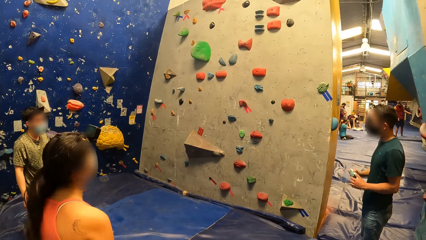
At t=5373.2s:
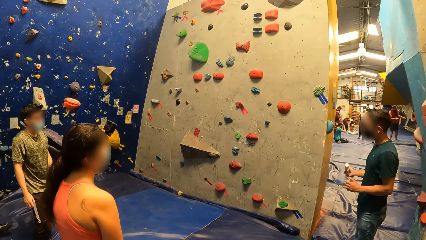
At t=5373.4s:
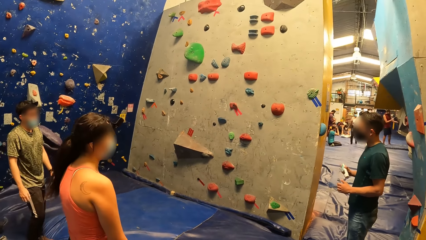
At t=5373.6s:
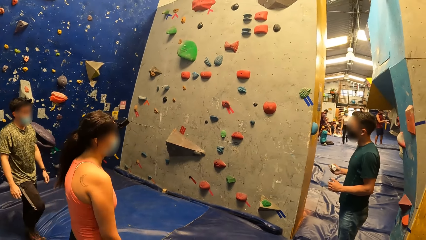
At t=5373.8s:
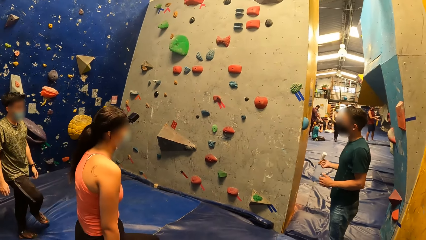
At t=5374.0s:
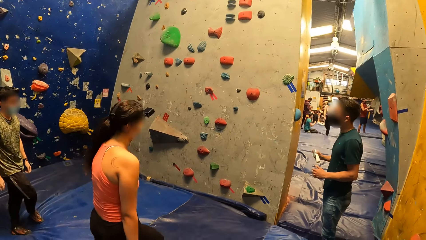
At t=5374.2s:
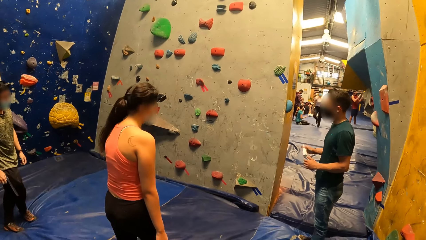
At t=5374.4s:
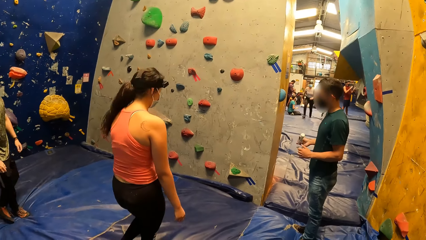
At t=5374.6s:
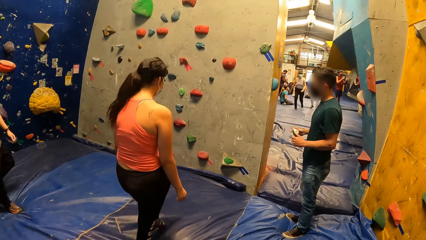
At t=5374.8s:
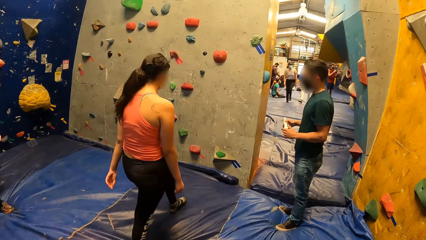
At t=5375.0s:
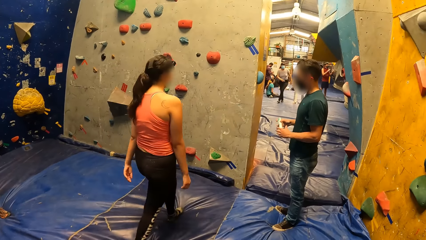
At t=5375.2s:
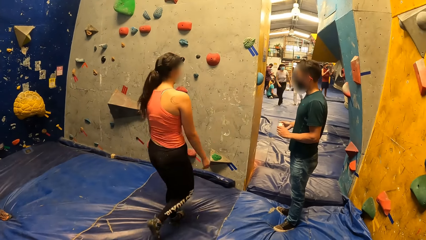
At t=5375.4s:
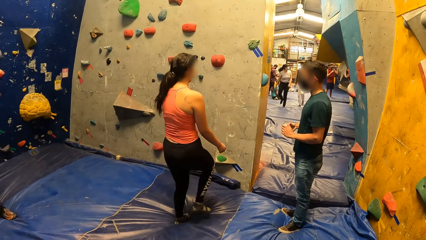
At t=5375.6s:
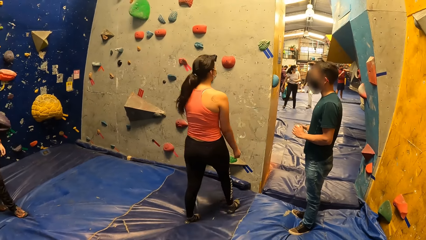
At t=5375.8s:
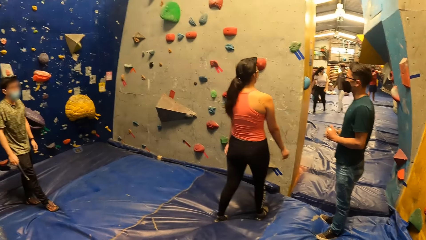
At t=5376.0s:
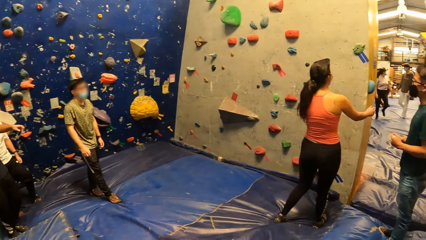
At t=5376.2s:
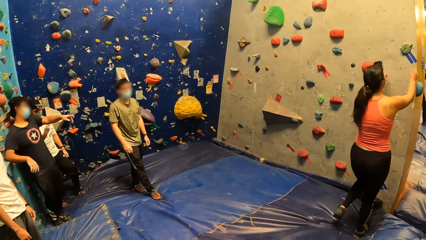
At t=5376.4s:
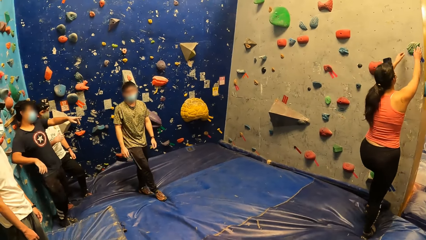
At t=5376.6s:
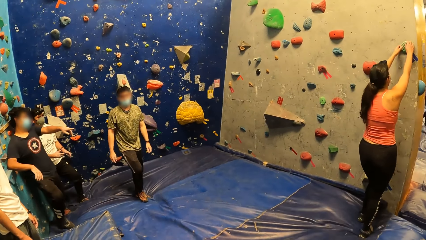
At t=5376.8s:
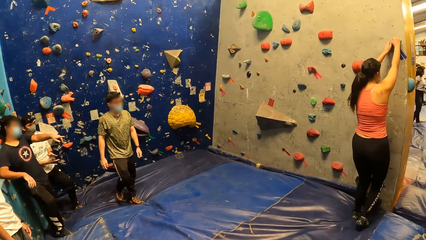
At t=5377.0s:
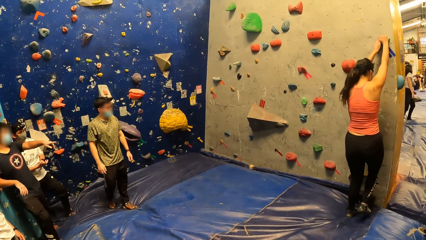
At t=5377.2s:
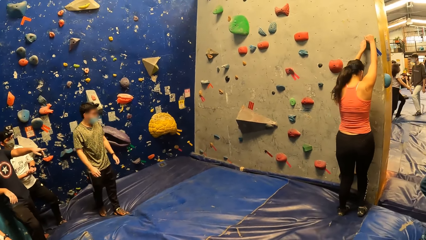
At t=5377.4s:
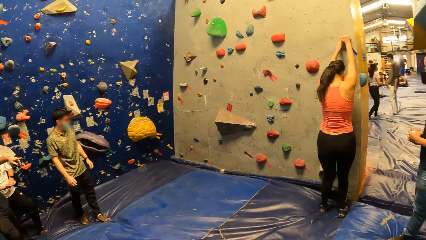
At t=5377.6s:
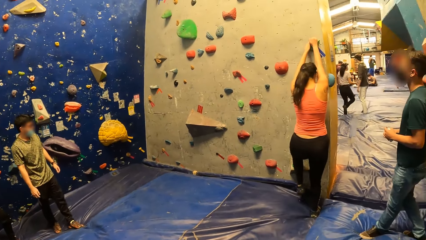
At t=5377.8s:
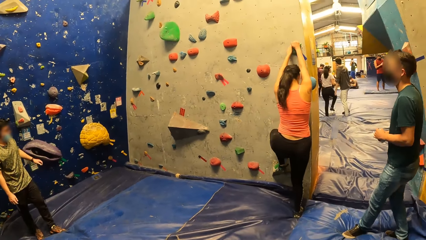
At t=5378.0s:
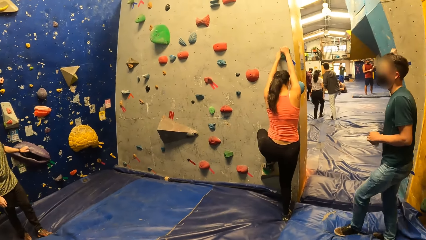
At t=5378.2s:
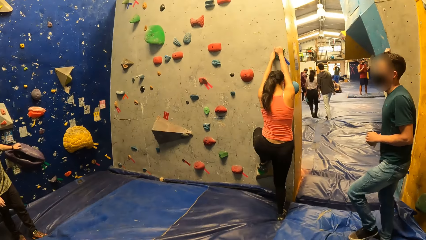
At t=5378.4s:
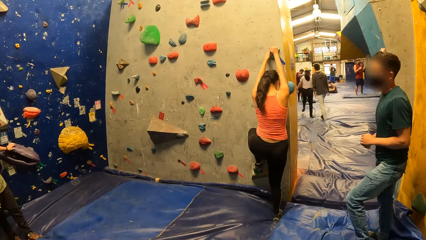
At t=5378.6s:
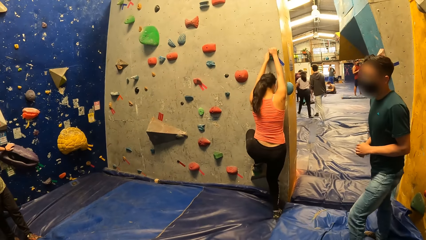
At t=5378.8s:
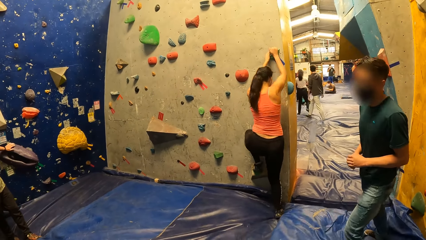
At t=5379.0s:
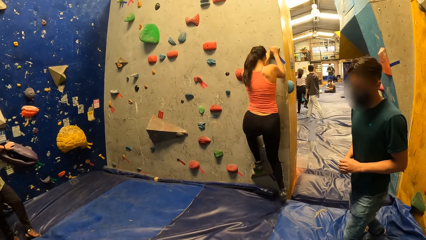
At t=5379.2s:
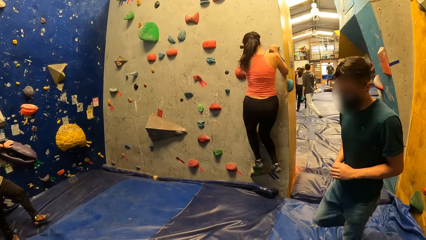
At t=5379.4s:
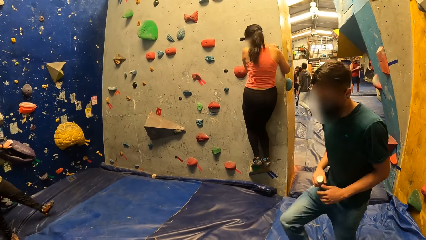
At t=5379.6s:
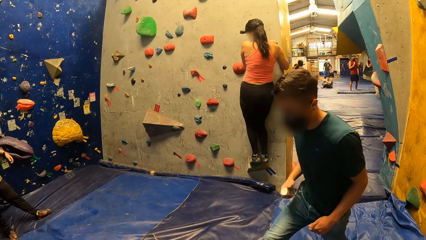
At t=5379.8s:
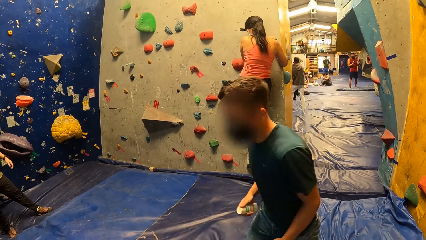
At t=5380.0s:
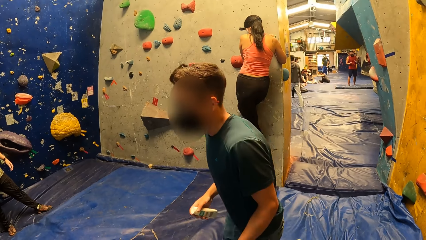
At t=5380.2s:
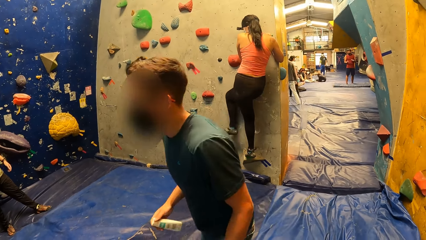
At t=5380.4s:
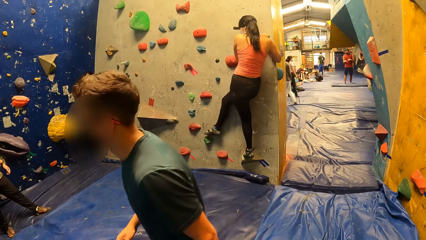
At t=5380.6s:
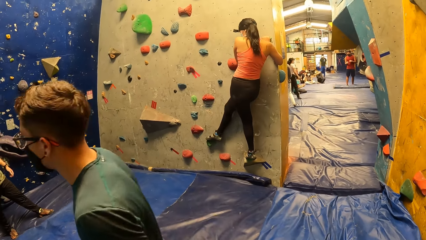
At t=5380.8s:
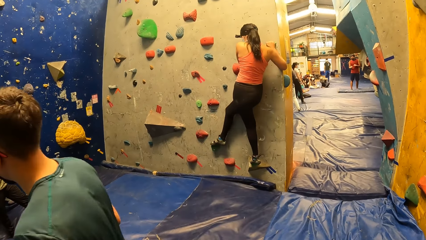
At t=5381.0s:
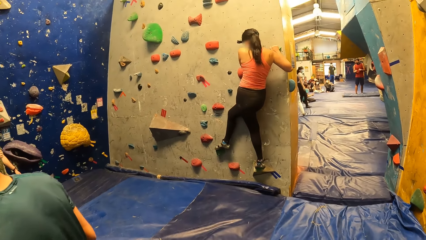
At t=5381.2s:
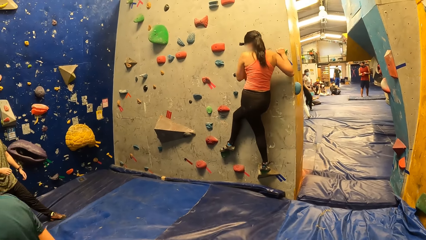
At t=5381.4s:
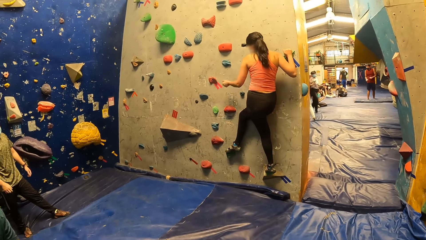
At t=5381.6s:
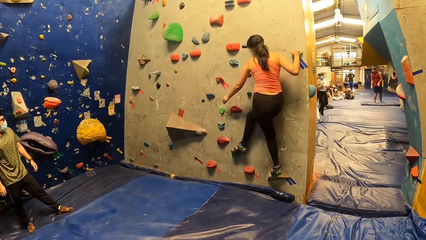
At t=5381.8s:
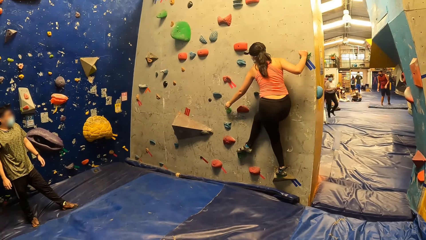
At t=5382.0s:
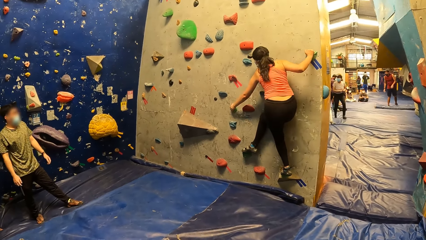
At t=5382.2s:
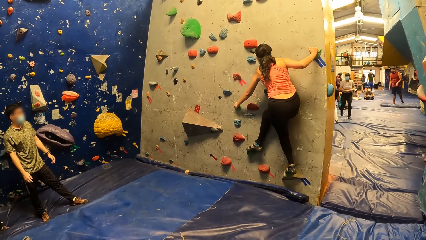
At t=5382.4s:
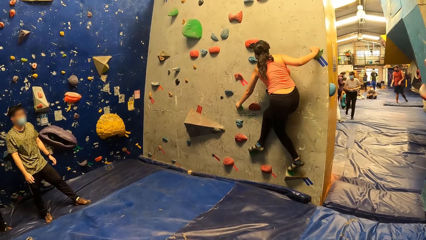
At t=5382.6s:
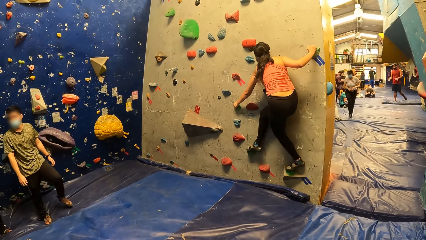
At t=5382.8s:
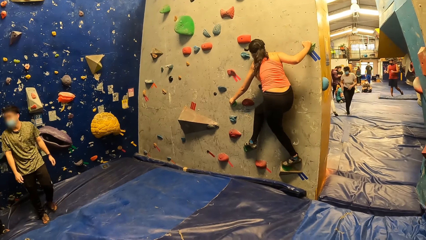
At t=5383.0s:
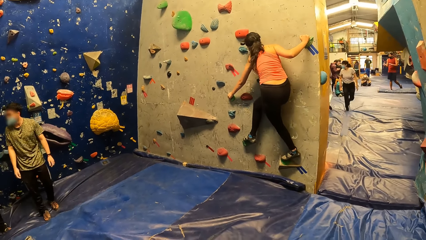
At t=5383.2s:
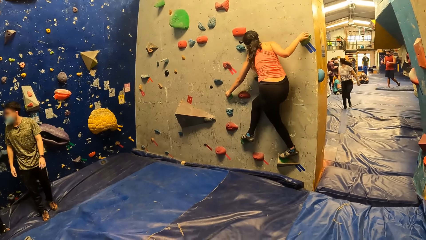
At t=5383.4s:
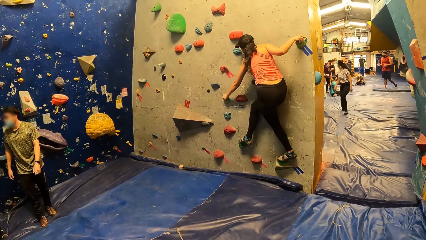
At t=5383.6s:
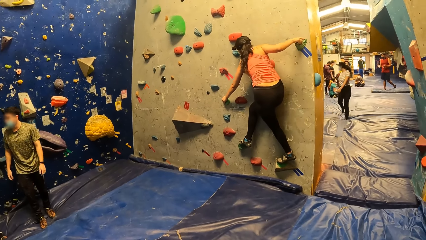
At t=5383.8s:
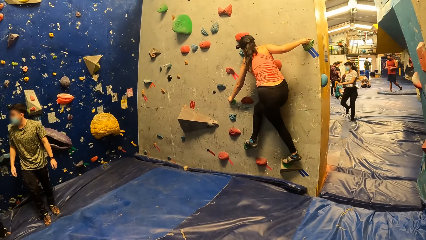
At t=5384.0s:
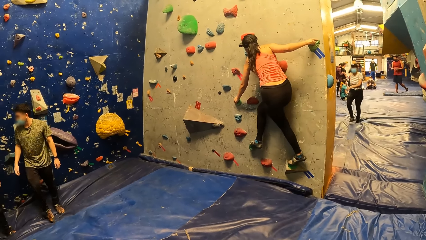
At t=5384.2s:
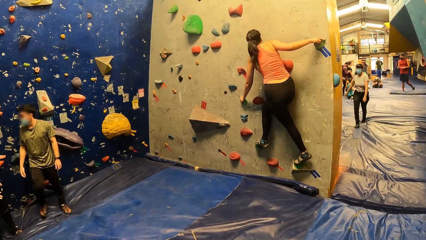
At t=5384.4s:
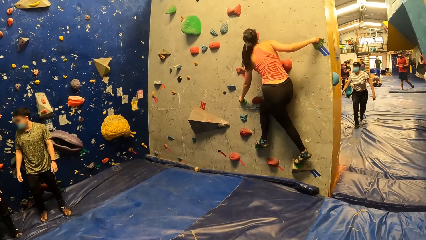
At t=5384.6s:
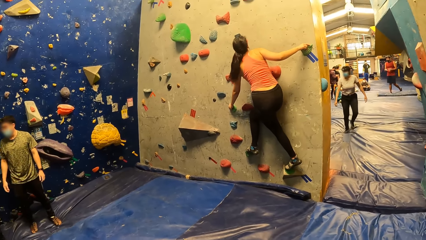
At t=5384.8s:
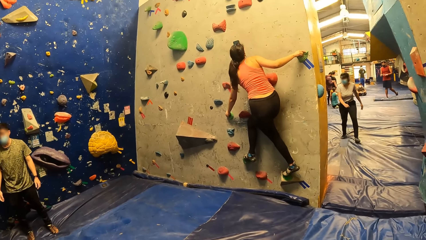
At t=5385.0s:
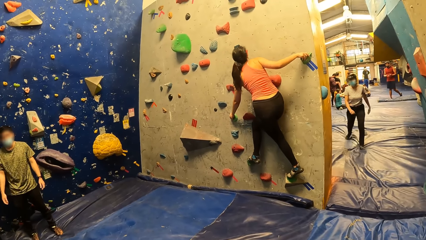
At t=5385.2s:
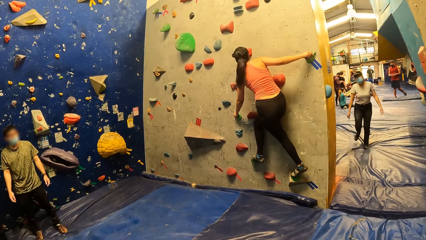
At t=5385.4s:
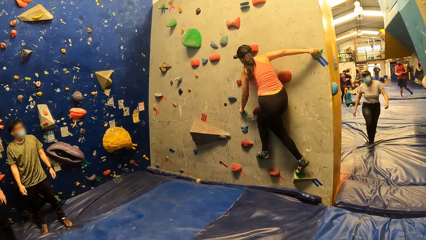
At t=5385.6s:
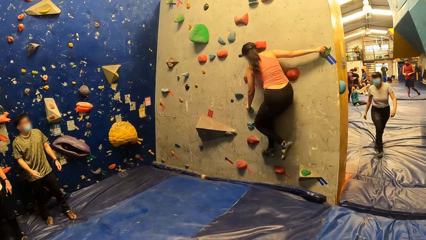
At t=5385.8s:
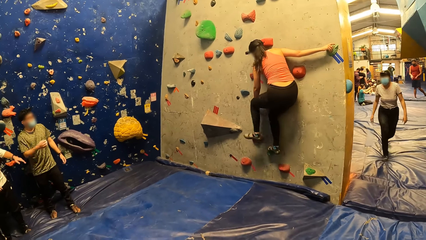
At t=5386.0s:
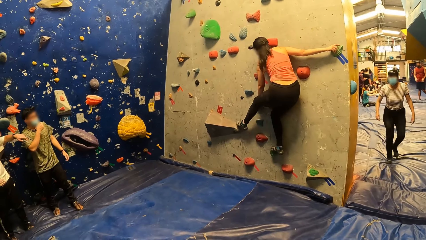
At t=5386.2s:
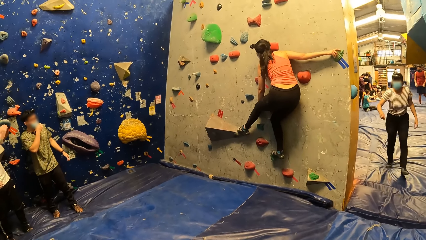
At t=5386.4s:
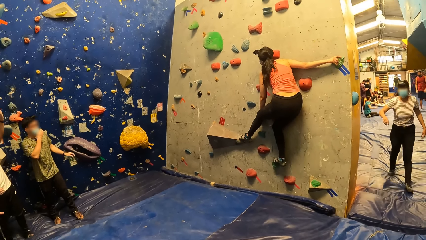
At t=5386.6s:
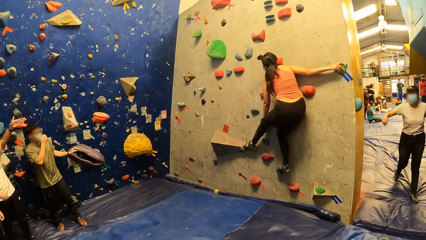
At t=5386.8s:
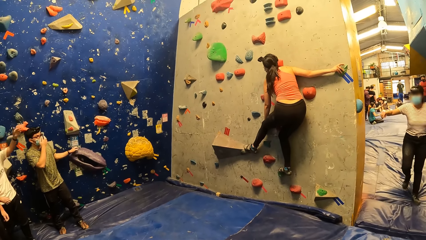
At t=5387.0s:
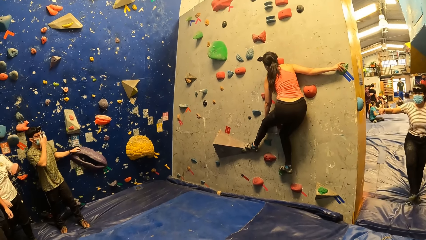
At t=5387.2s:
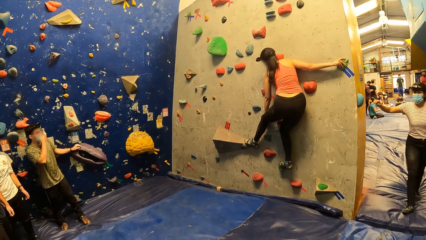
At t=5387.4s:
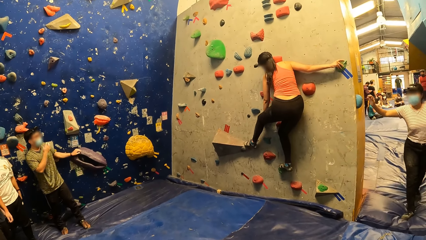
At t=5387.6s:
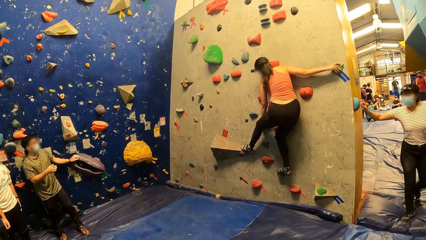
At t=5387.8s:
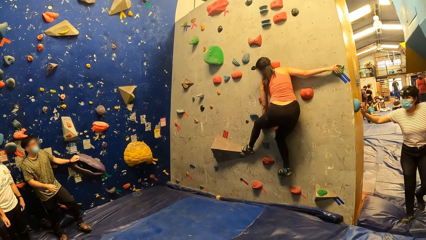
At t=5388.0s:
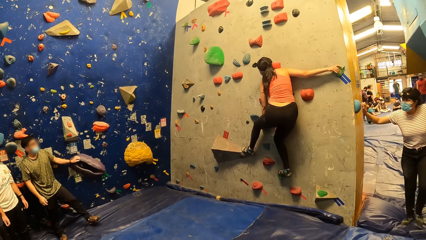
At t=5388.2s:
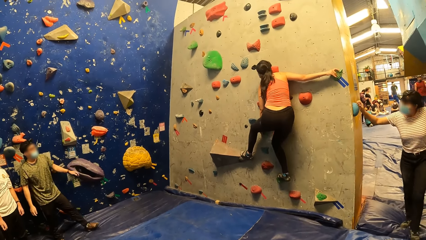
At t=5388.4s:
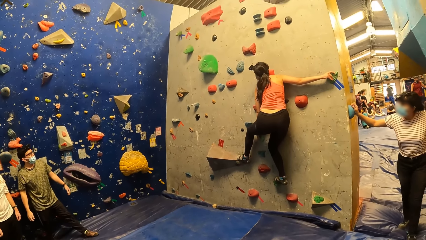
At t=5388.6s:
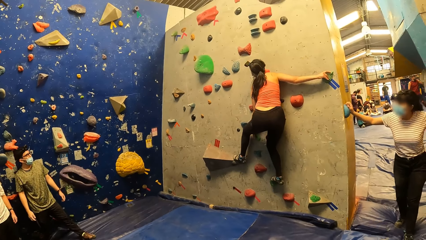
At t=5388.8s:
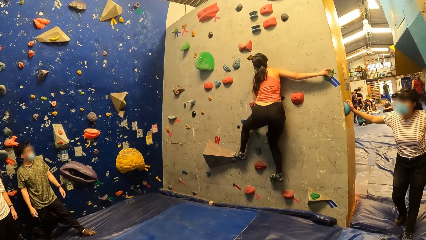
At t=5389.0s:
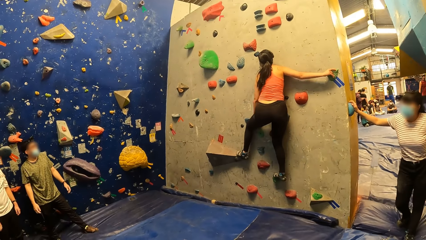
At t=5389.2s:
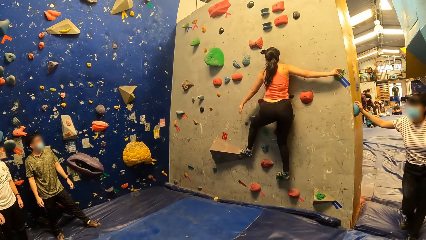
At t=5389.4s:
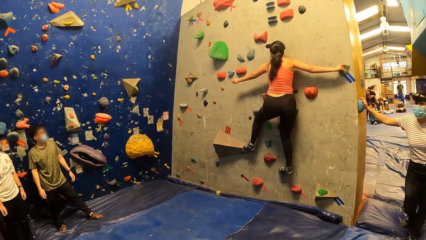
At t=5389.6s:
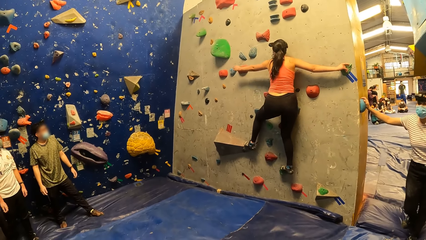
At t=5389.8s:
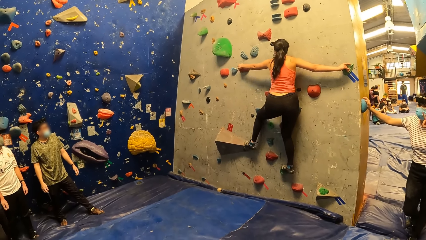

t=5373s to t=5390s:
A woman walks around. The woman grabs a foothold and climbs the wall. The woman touches the climbing holder. The camera wearer looks around. The woman steps on the climbing holder. The woman steps on the climbing holder again. The camera wearer looks around. The woman climbs the wall. The woman steps on the climbing holder.
